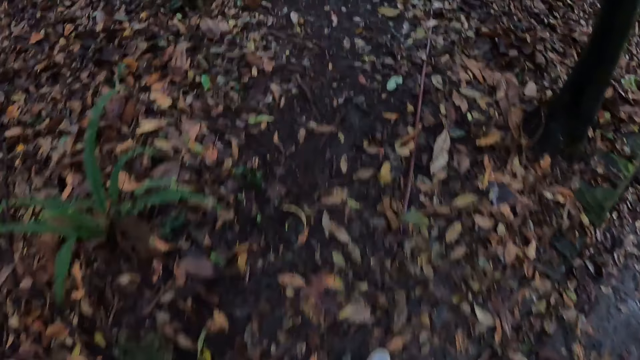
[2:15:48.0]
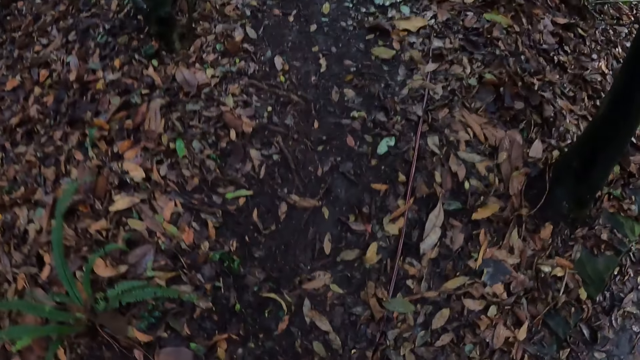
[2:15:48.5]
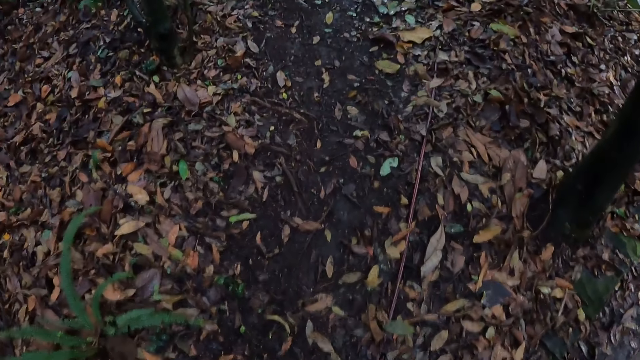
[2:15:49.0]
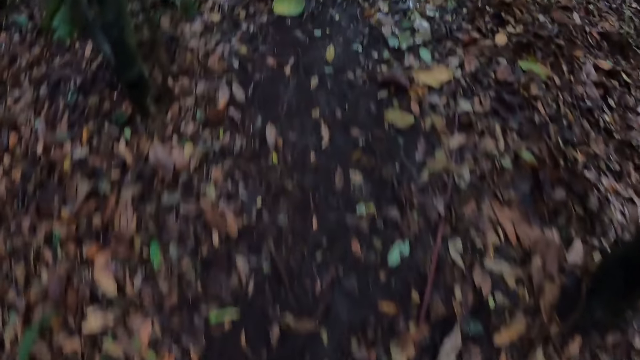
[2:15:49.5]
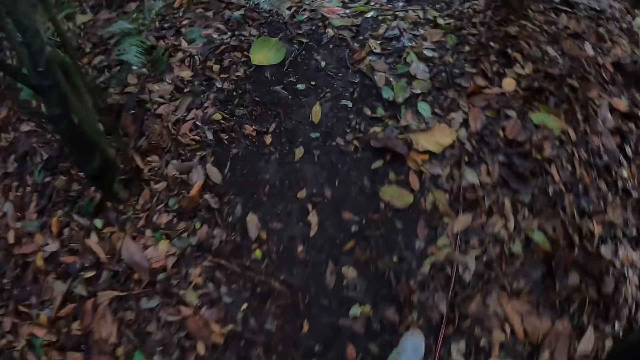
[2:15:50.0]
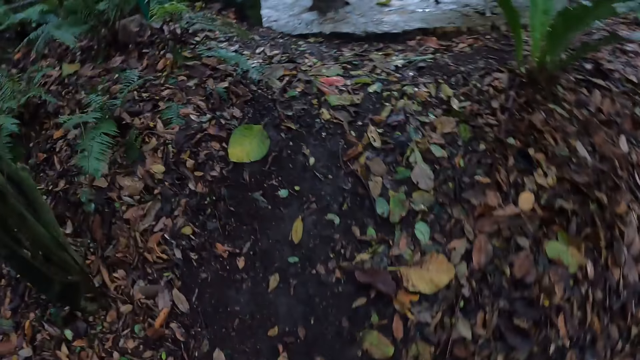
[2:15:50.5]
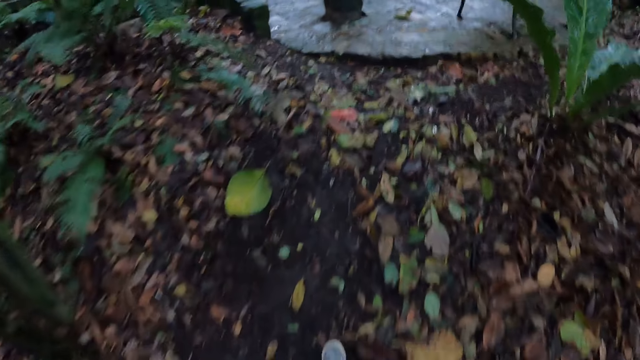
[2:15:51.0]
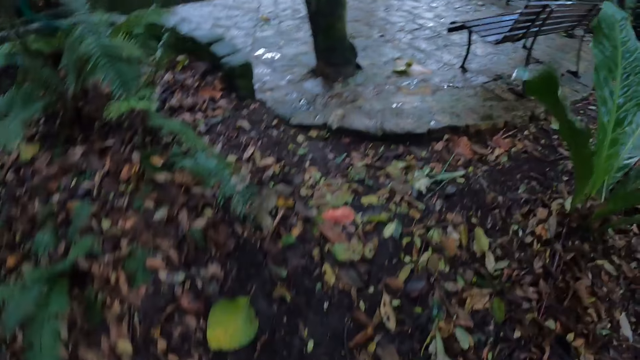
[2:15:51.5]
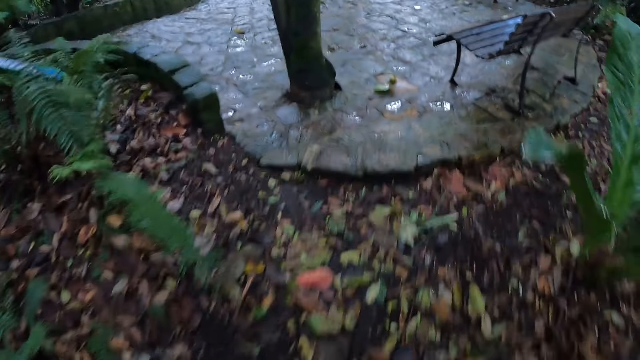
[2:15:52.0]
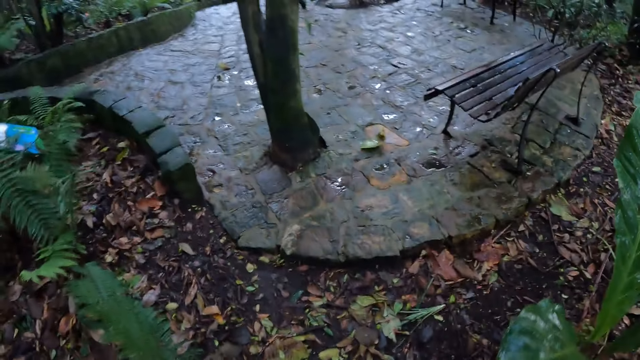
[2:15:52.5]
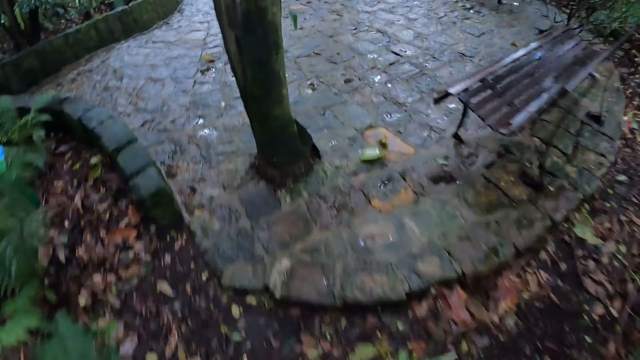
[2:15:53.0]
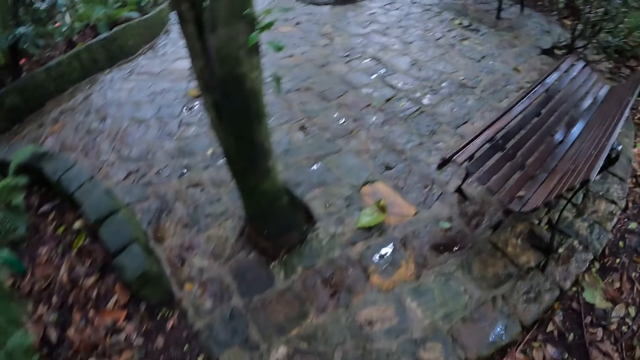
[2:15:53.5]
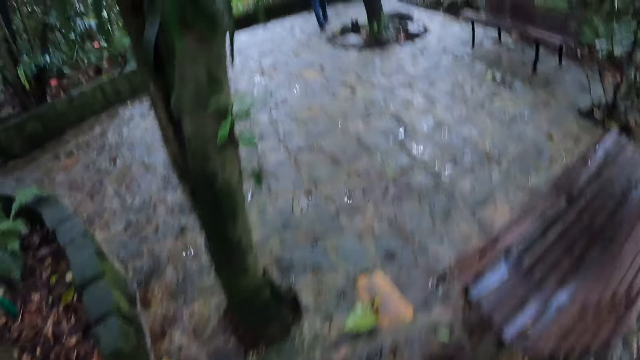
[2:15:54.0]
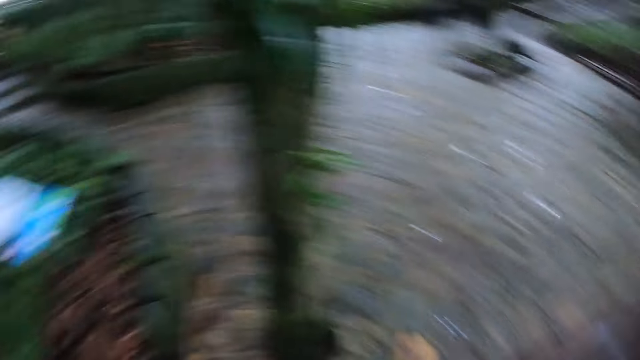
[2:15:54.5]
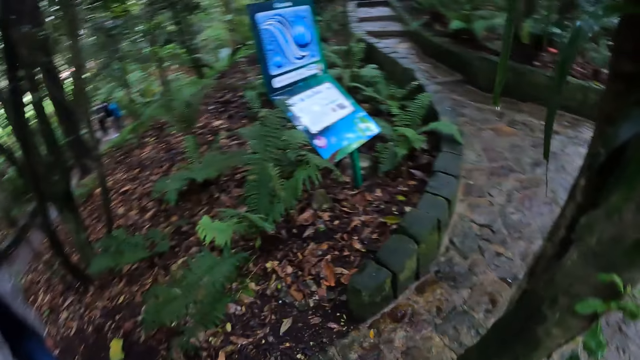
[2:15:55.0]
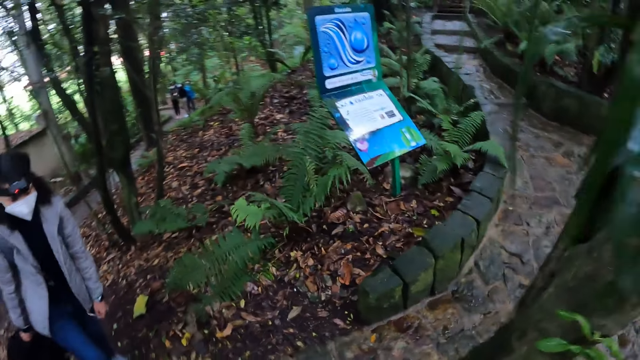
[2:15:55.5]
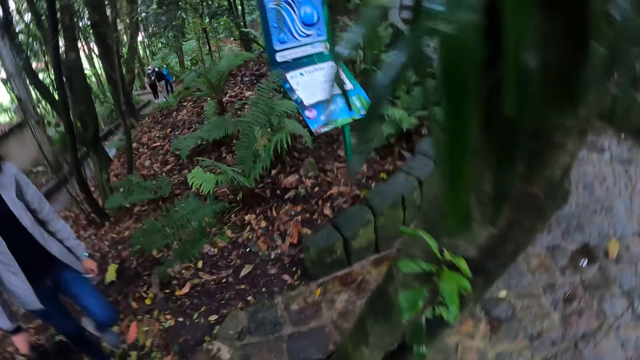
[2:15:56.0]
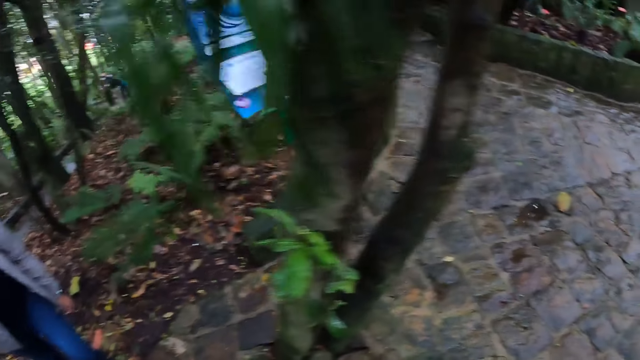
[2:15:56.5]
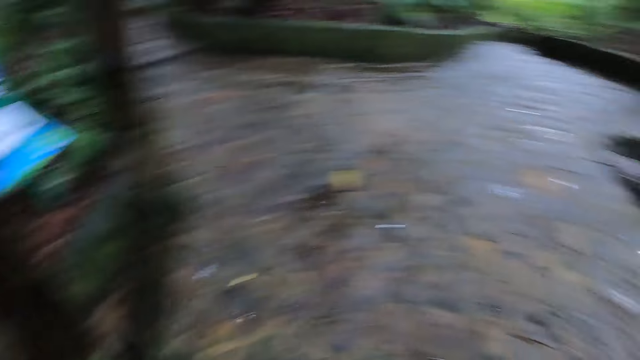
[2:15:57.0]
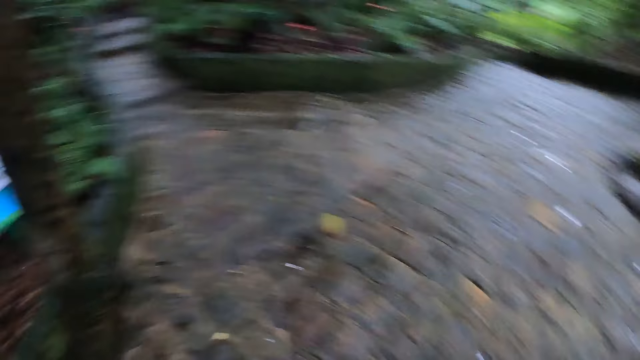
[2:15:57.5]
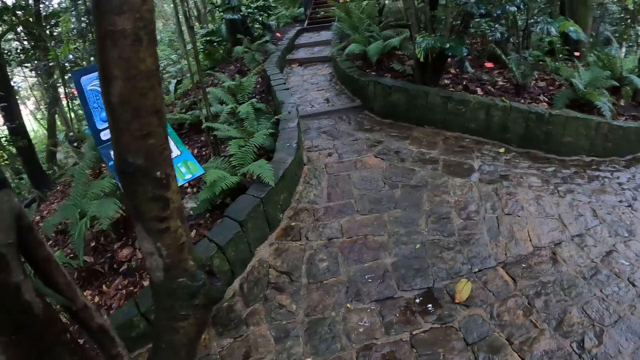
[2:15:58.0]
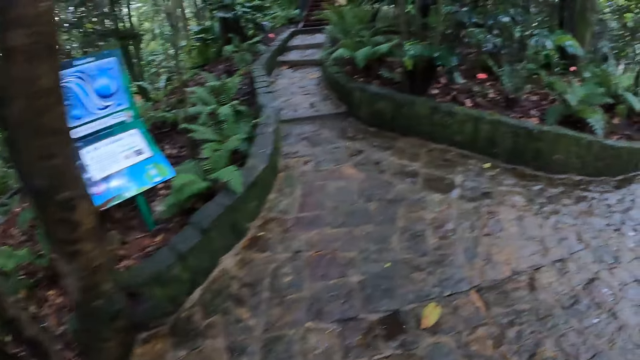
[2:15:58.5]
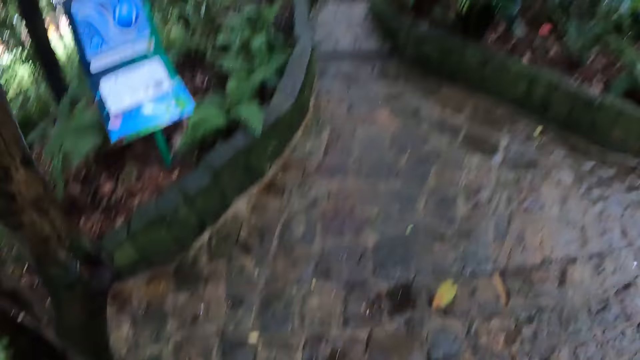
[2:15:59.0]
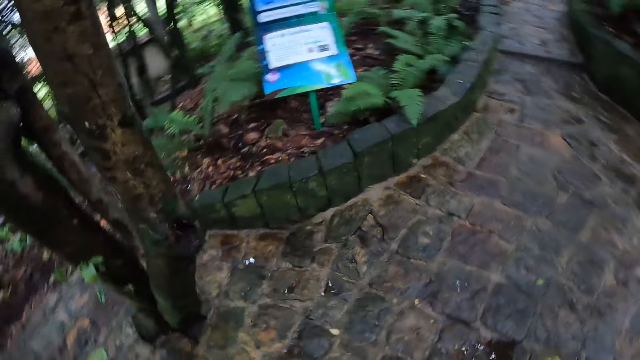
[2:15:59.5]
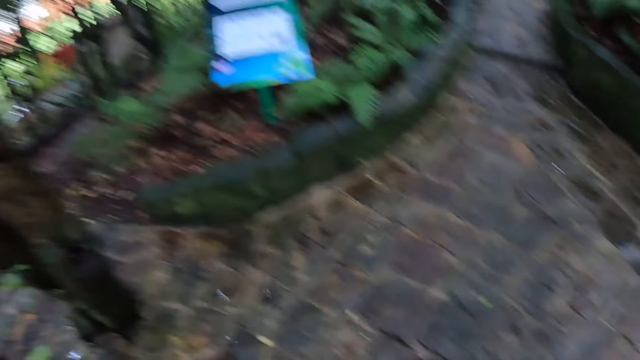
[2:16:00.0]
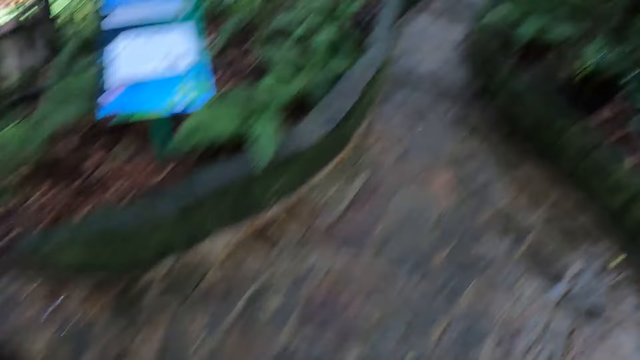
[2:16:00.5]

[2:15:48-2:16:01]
The camera wearer walks around. A man walks around. The camera wearer looks around. A woman looks around. Another woman looks around. Another woman walks around. The man looks around. The camera wearer walks around.

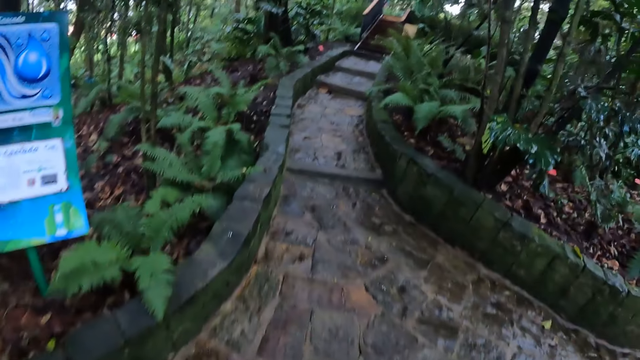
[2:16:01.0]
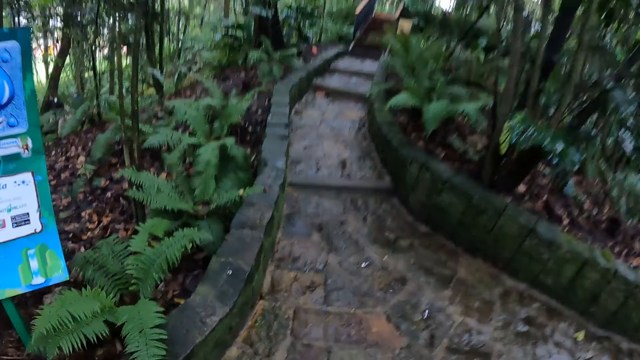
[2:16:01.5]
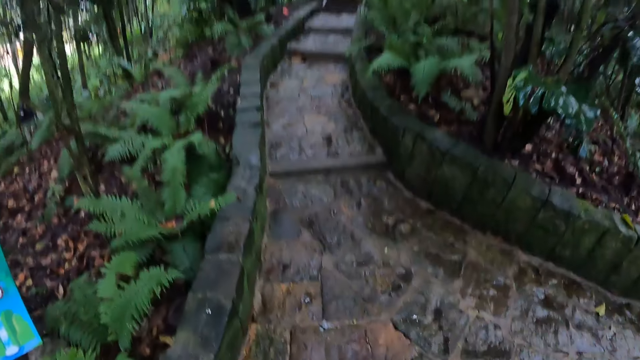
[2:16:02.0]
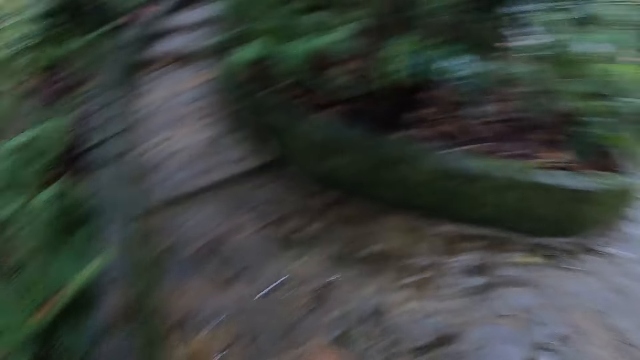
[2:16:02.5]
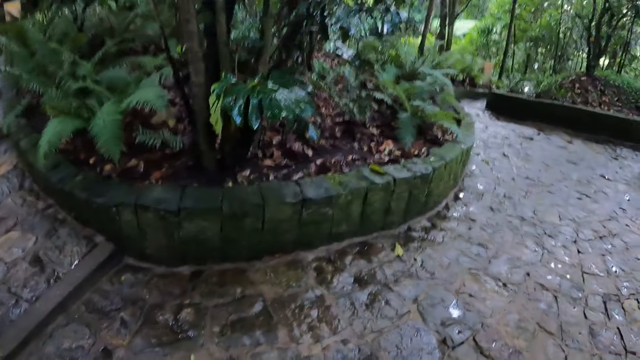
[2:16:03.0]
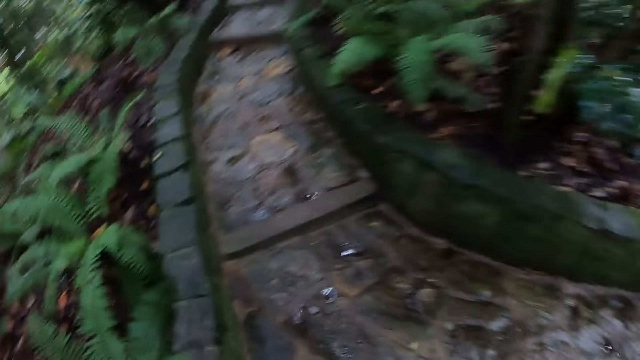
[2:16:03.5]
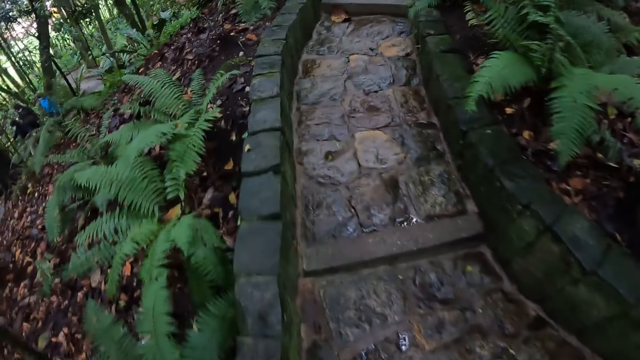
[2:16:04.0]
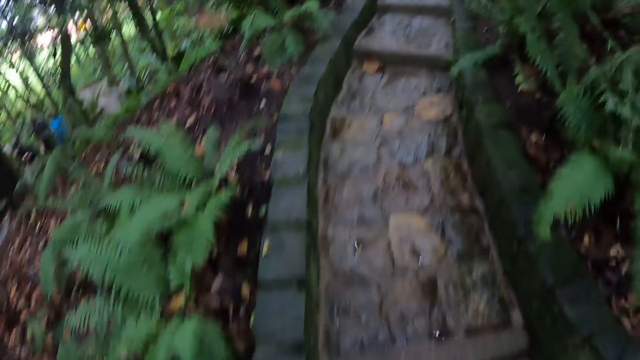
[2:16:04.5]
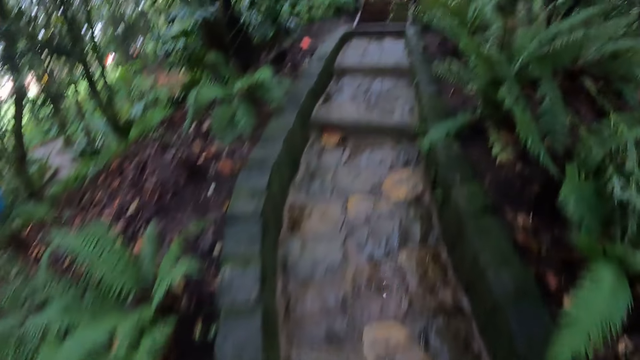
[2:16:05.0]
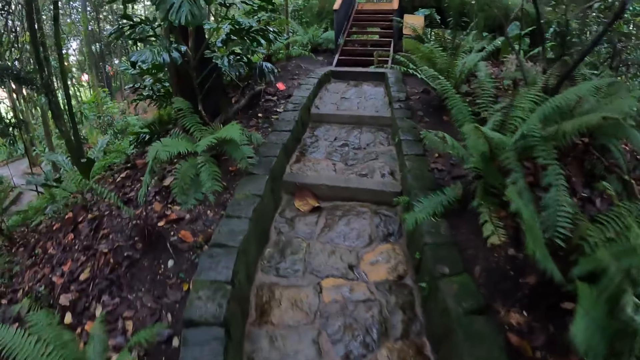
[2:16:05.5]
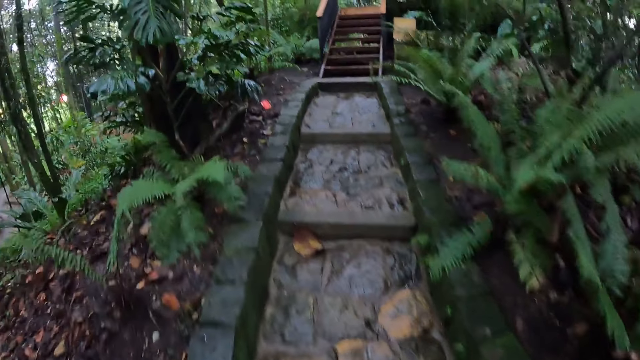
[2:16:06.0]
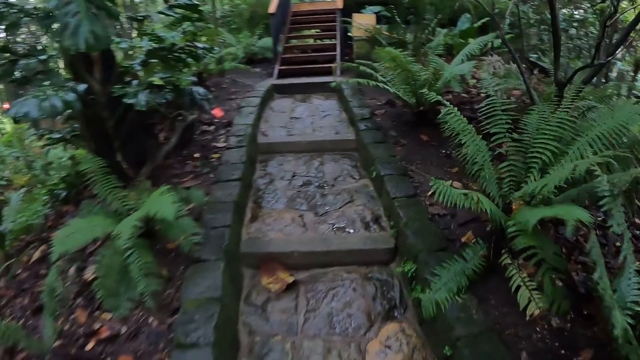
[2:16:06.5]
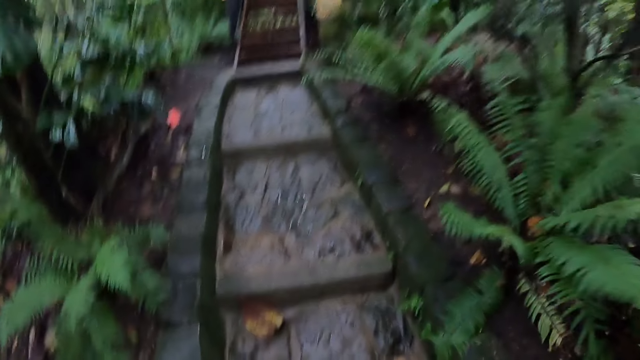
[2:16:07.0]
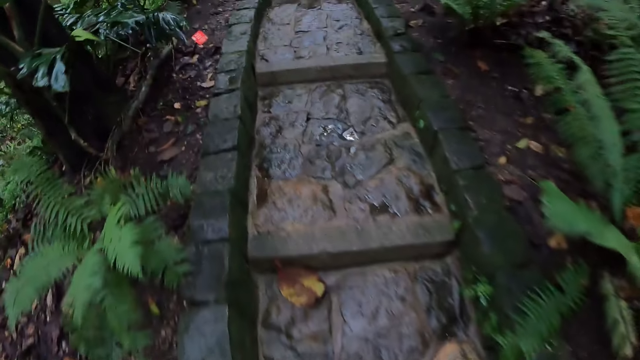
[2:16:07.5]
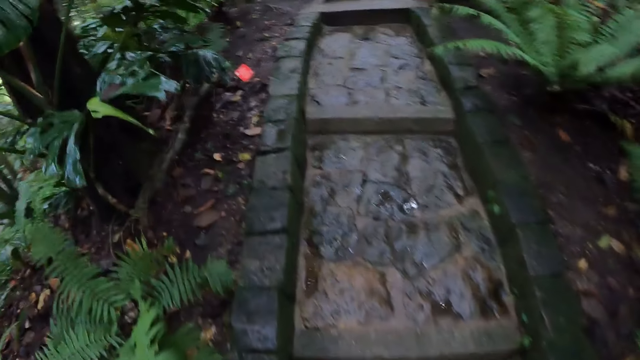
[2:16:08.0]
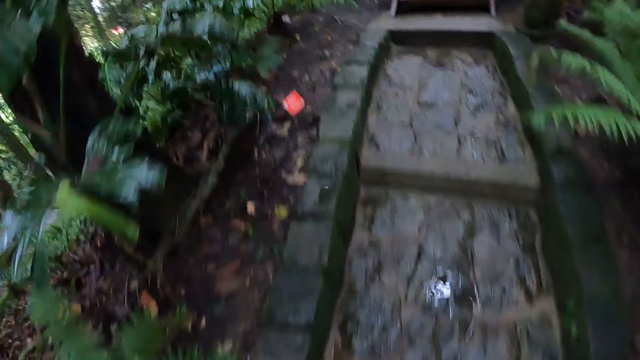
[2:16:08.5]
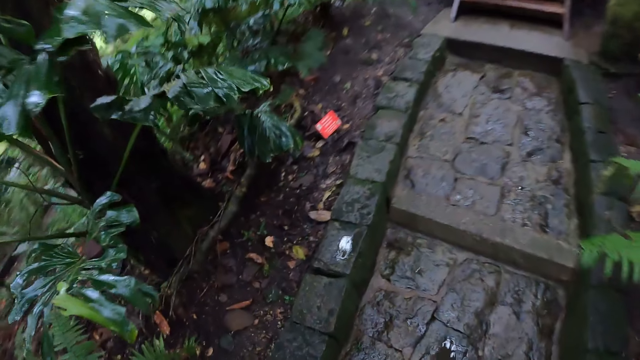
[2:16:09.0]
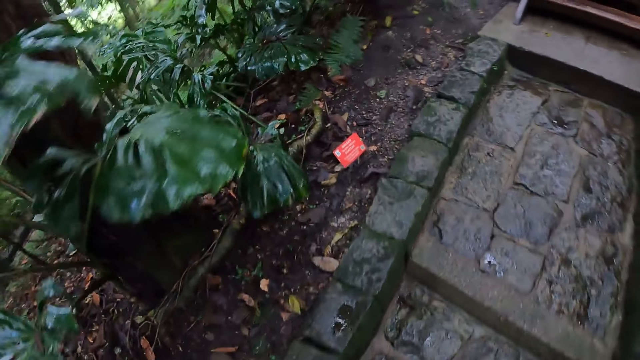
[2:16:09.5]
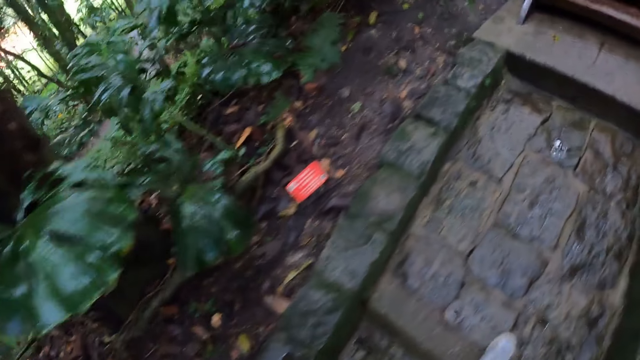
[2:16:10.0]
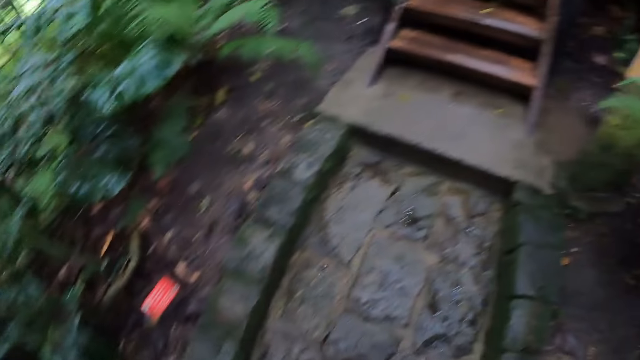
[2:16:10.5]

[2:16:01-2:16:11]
A woman walks around. Another woman looks around. The first woman walks around.
